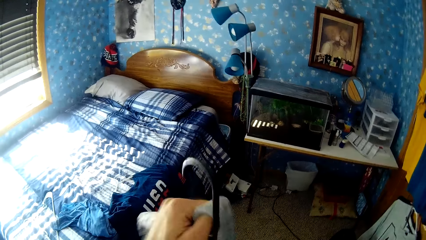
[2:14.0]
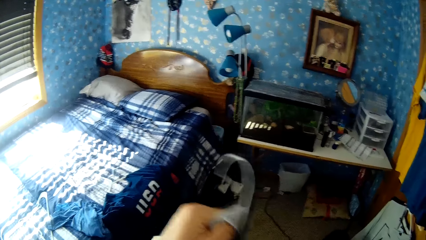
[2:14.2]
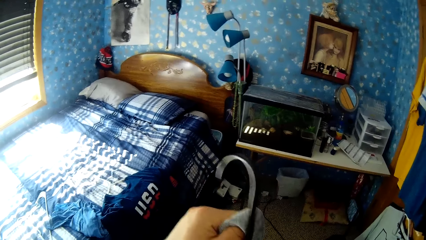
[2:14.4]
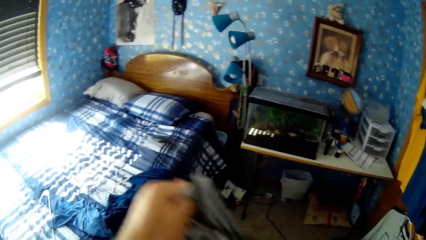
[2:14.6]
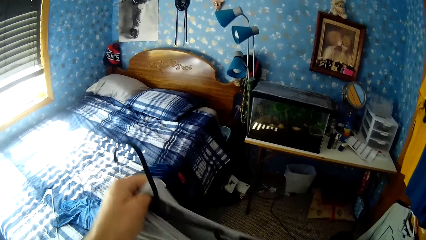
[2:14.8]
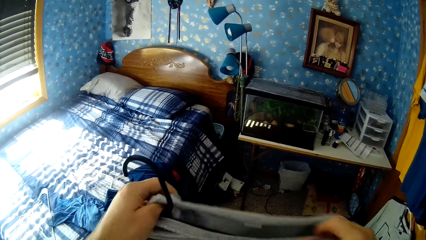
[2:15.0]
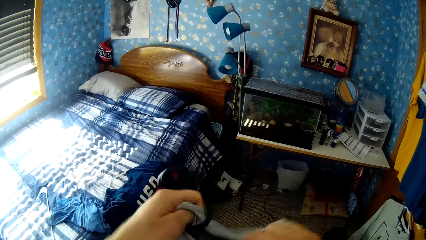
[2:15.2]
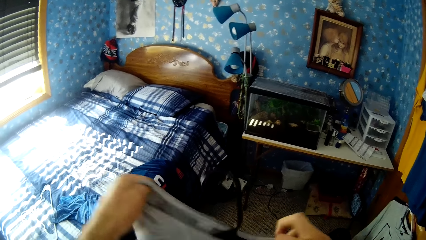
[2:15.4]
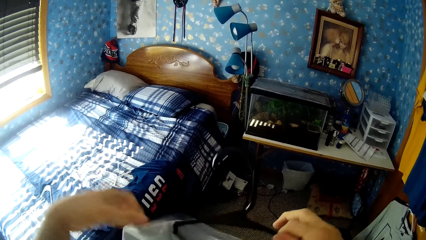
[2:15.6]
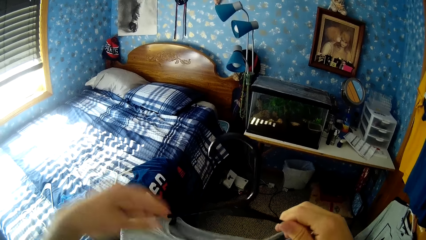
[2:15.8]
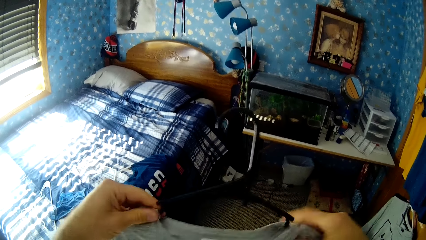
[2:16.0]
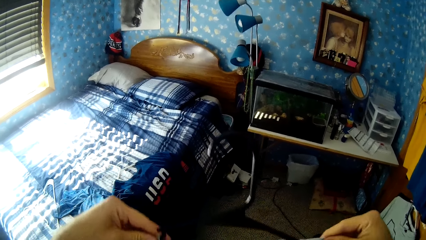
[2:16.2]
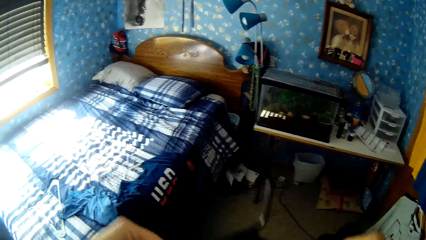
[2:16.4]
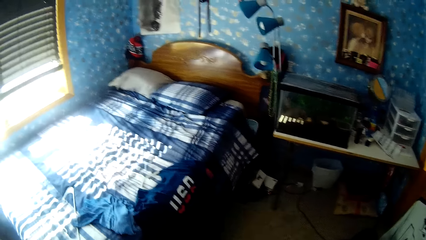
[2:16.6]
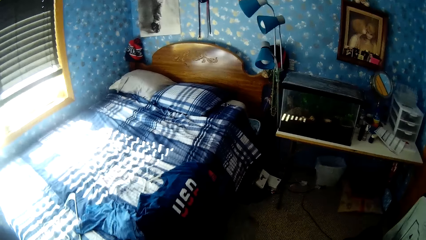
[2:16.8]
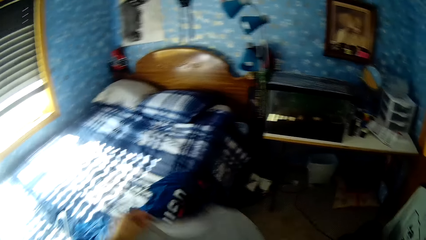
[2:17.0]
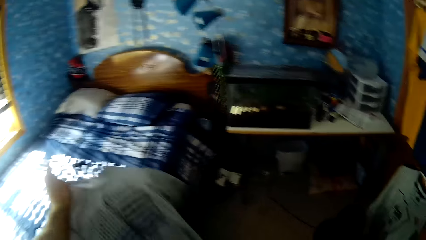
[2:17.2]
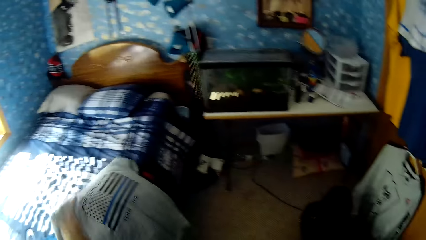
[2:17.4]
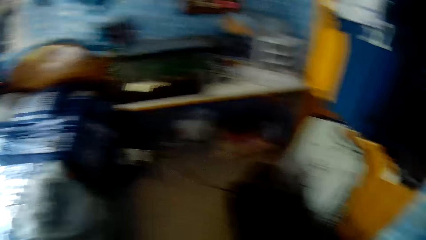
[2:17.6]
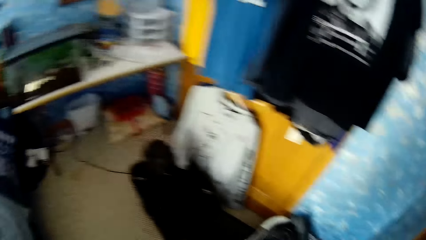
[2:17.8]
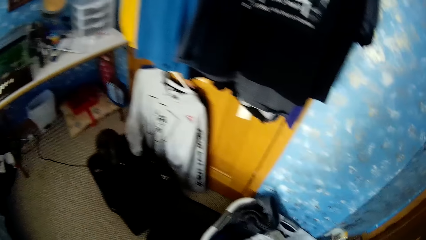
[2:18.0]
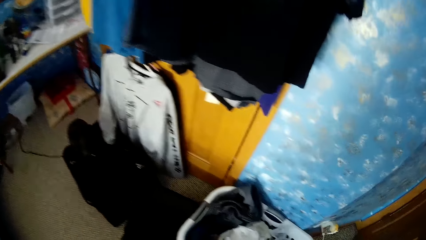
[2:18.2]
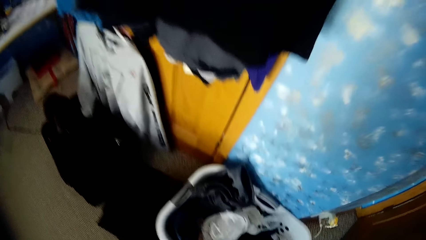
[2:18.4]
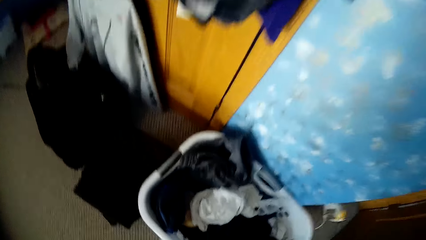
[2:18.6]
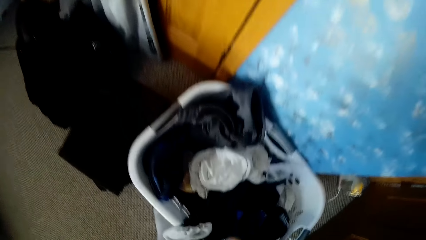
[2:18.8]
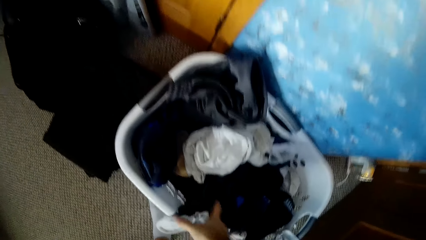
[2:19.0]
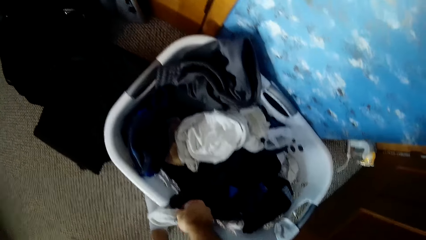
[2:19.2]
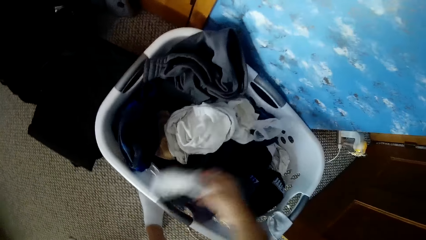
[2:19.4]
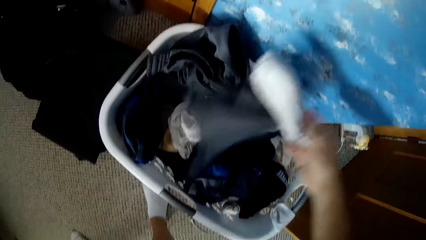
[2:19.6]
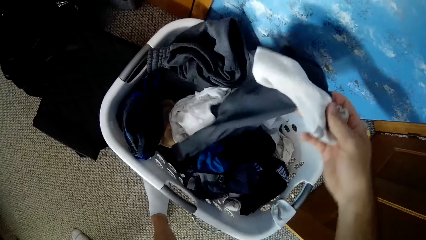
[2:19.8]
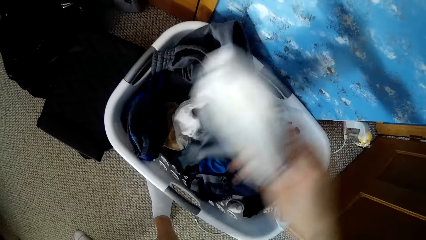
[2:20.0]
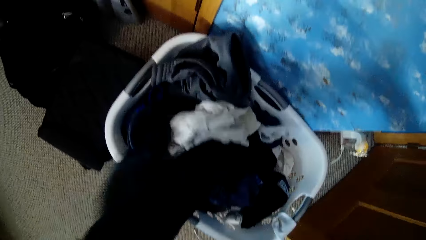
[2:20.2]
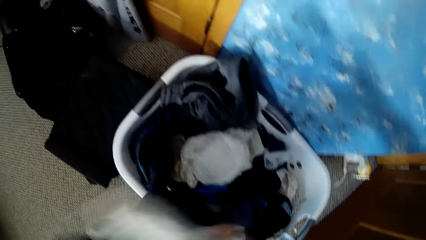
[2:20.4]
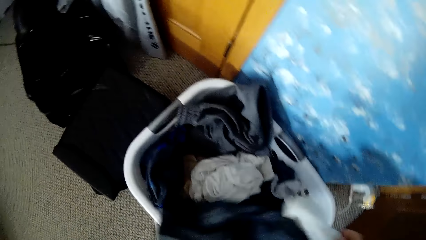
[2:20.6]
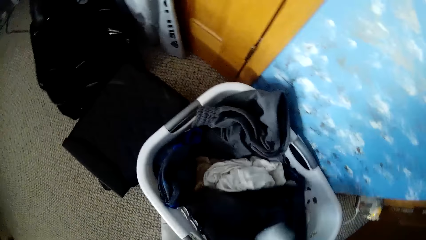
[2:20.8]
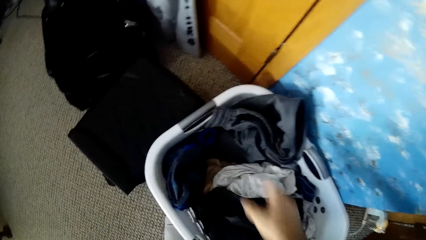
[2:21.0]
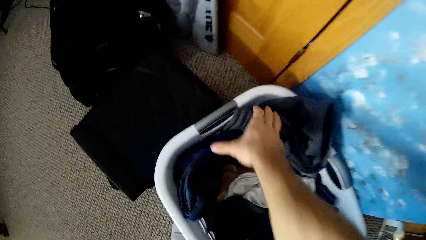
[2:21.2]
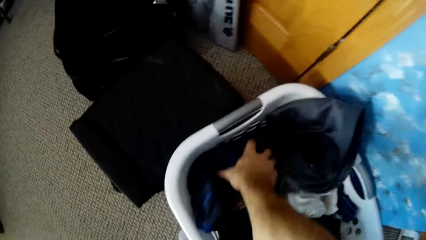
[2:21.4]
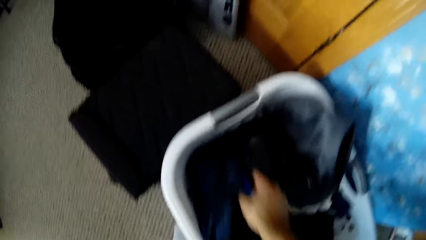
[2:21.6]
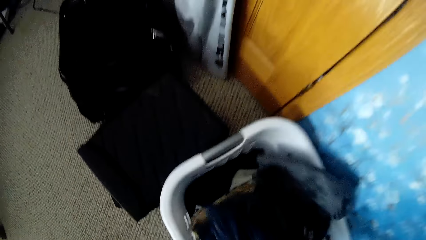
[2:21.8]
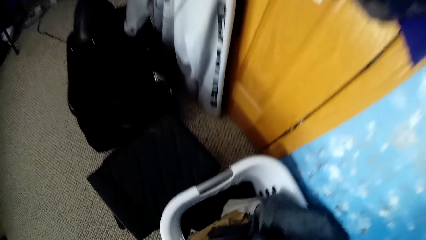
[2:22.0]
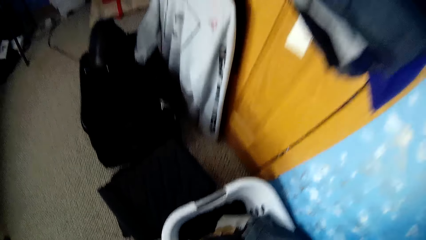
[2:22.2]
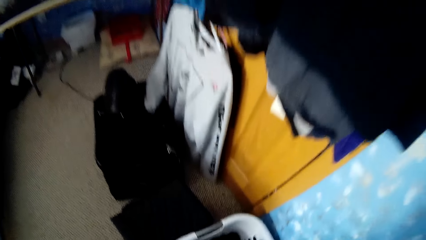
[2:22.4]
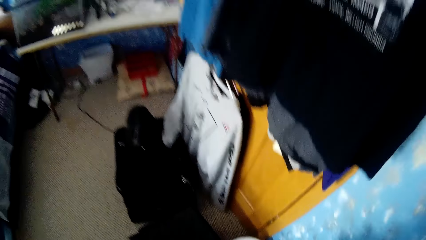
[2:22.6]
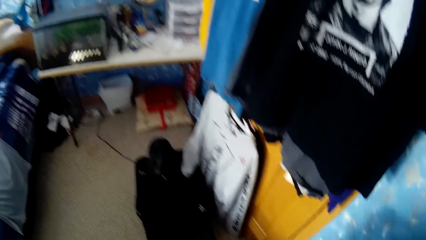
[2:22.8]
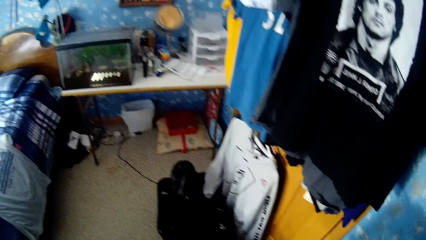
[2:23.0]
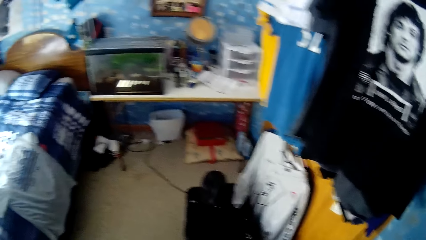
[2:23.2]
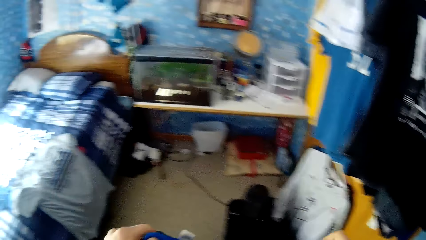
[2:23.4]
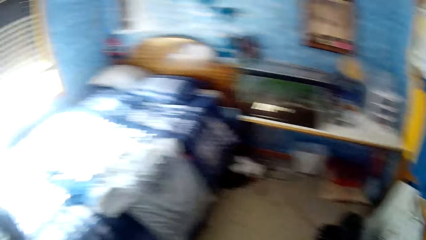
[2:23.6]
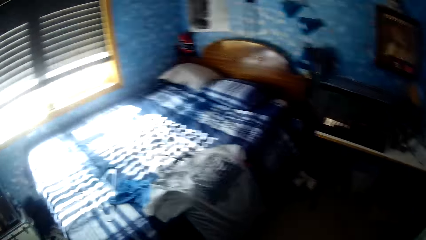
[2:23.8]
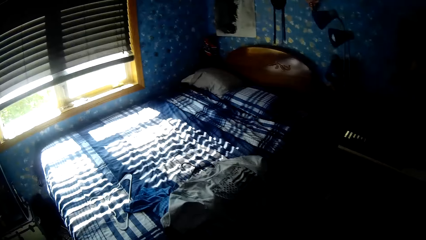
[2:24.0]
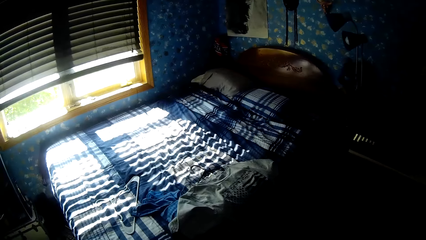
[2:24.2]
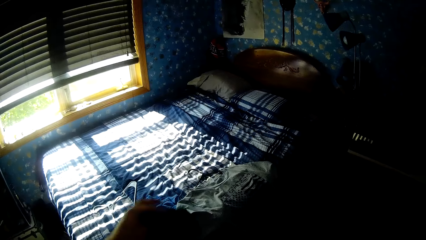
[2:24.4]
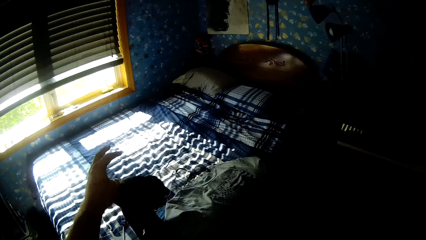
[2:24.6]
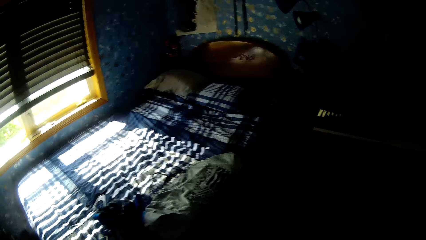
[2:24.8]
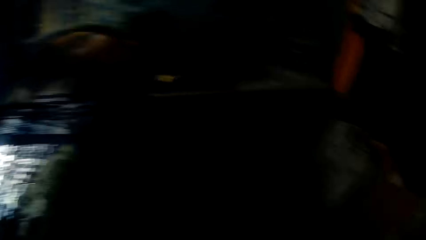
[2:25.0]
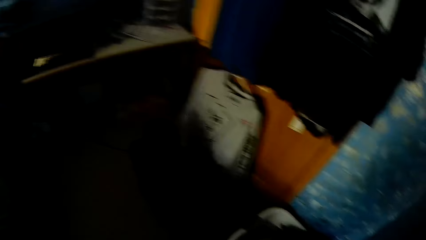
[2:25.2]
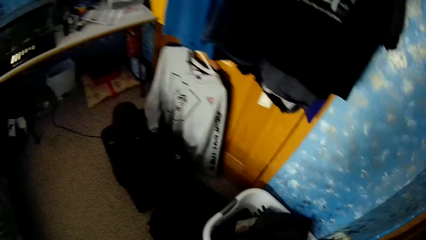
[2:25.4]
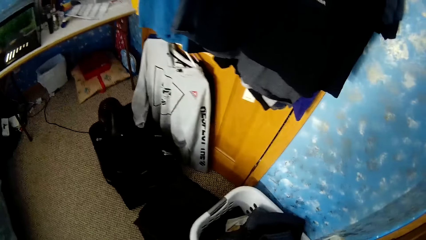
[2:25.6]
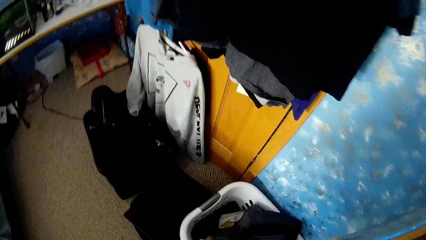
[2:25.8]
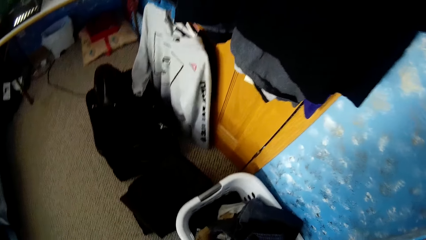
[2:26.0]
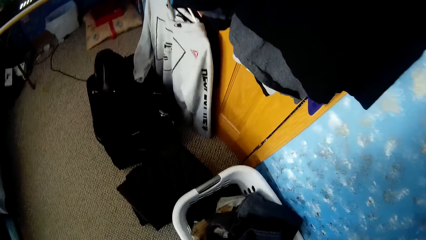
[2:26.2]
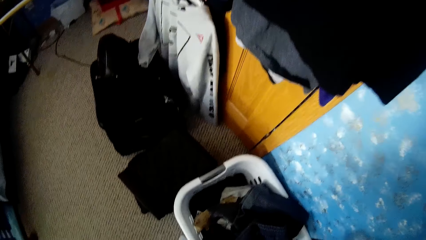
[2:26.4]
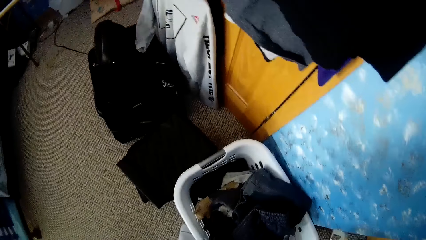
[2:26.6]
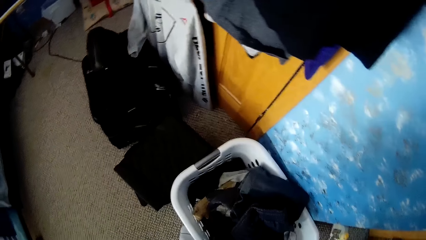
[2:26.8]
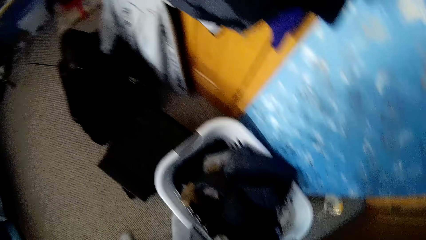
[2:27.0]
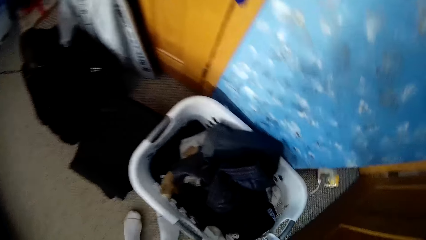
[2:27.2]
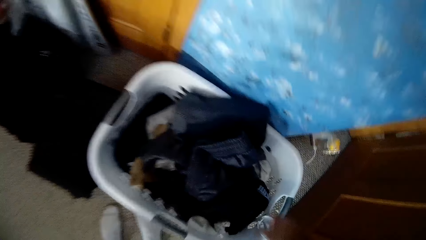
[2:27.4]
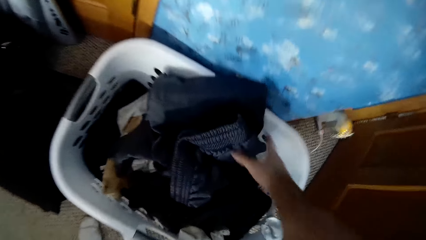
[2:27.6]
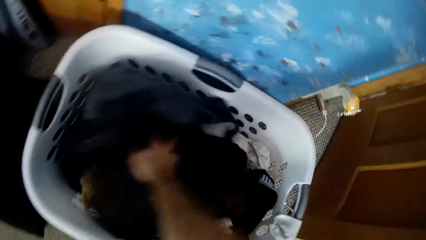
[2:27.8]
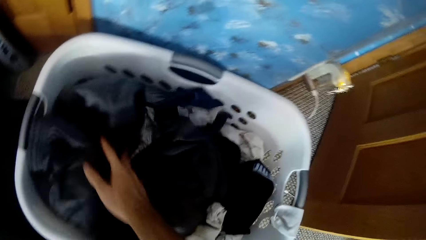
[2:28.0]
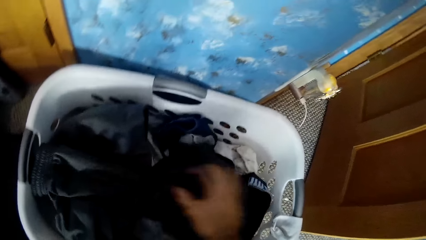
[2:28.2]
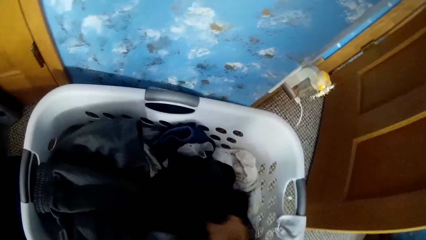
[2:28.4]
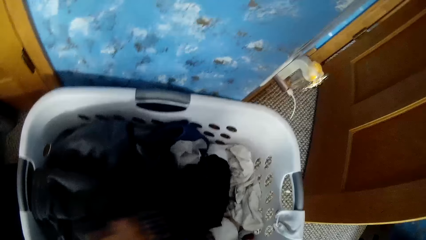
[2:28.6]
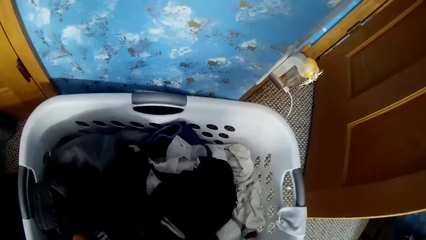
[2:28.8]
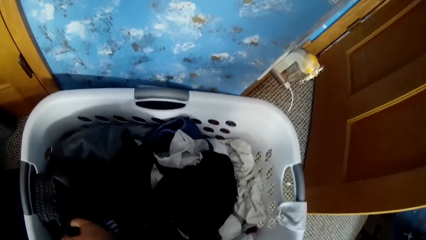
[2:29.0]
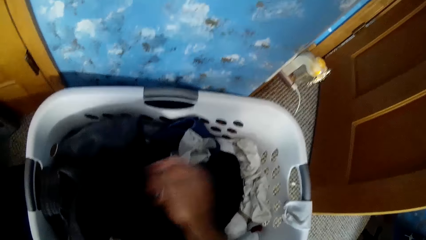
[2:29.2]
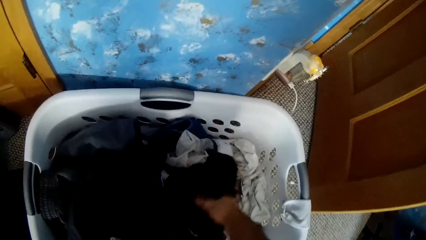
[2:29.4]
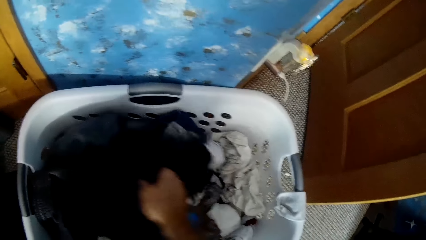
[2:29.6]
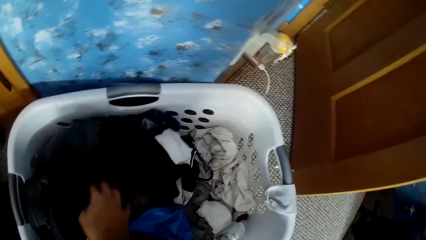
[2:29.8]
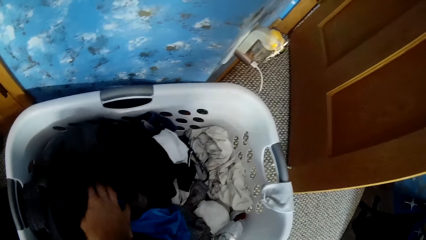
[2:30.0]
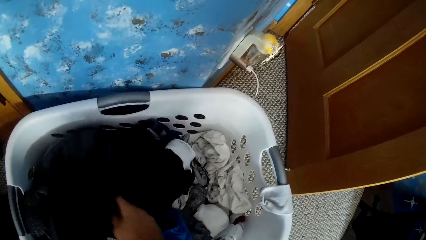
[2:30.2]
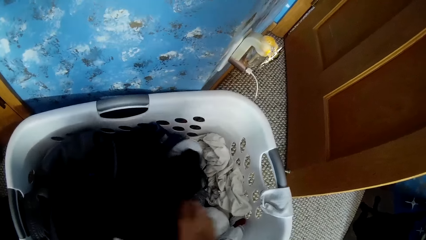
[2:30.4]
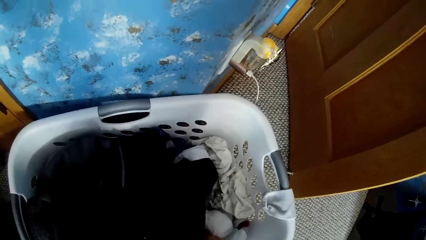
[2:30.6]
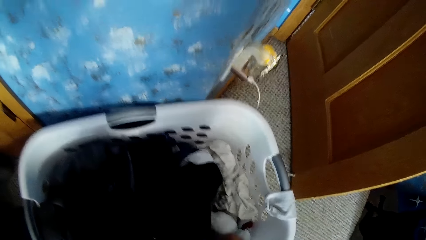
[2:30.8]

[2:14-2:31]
The camera wearer puts a cloth in the hanger with the right hand. They drop the cloth on the bed. They inspect the cloths. They pick a cloth from the laundry basket. They stare at the bed. They throw the cloth on the bed with the left hand. They inspect the cloths.
